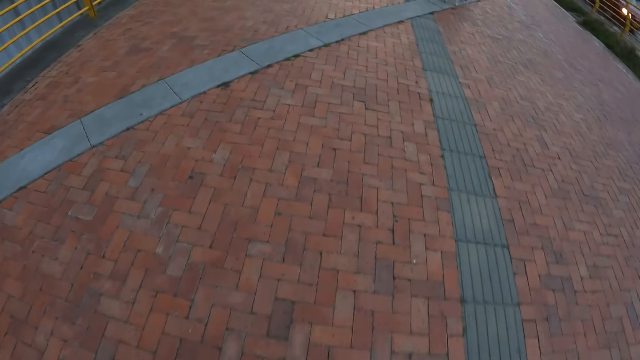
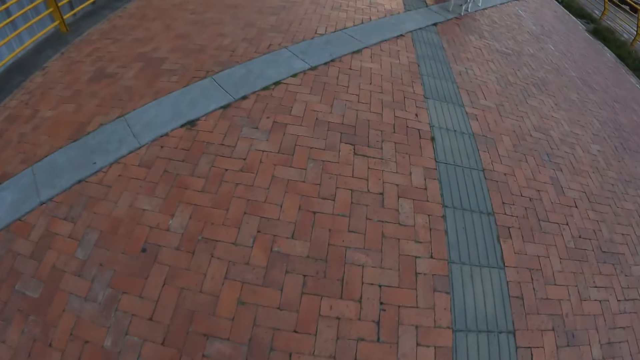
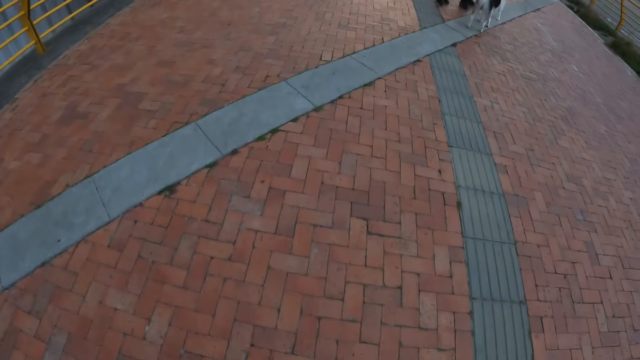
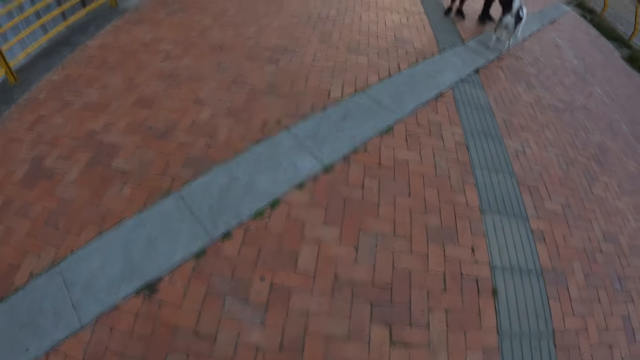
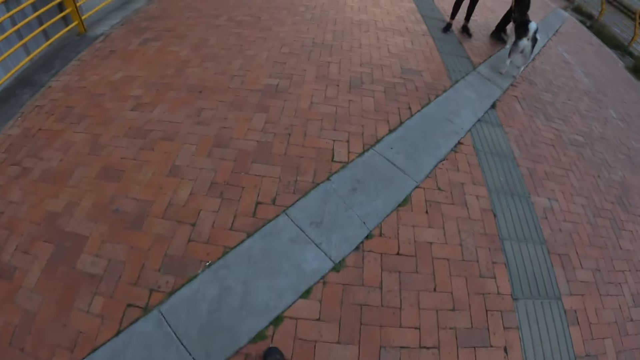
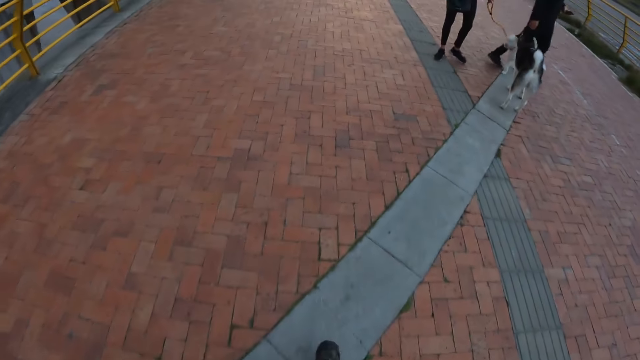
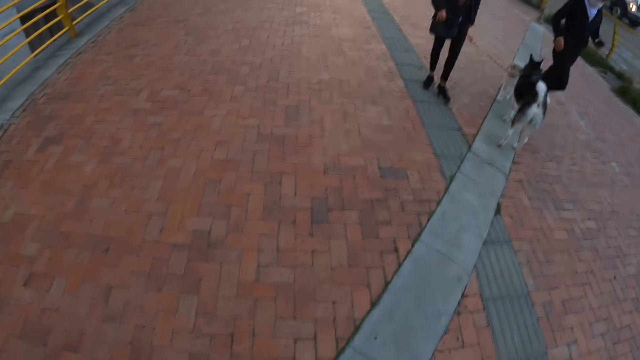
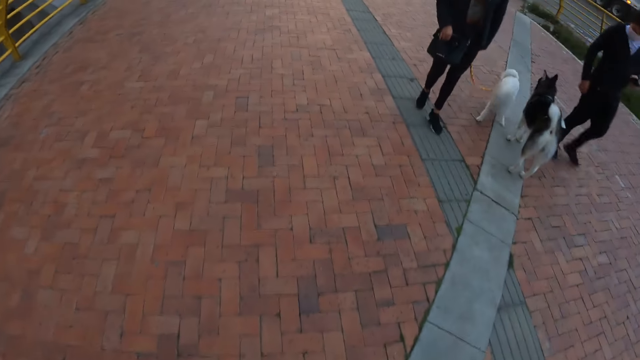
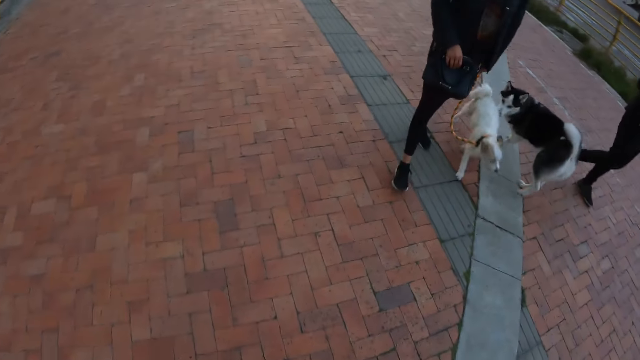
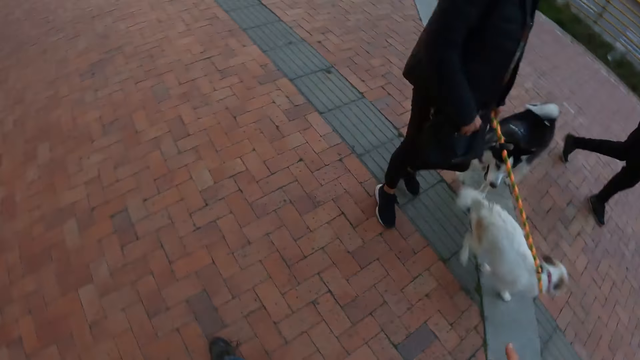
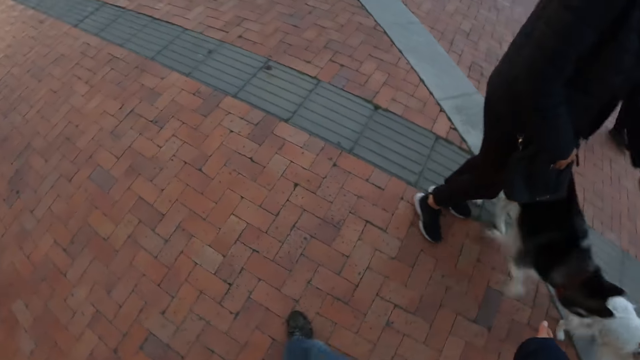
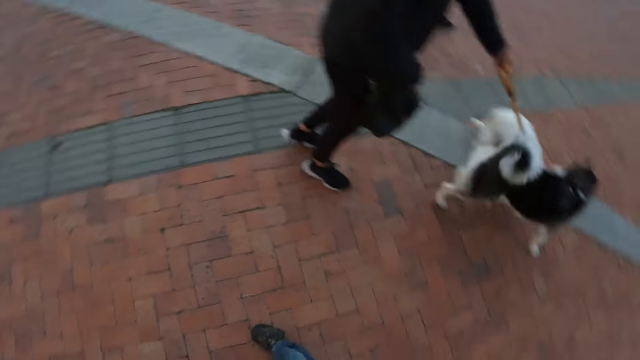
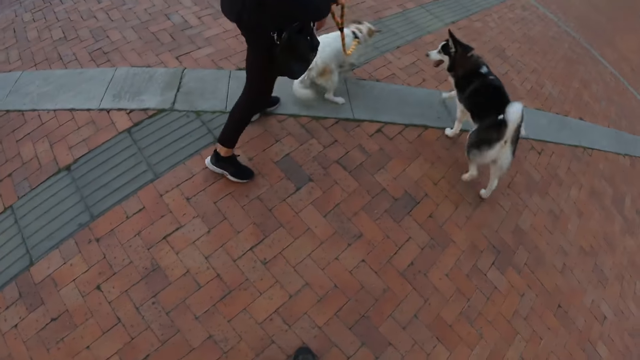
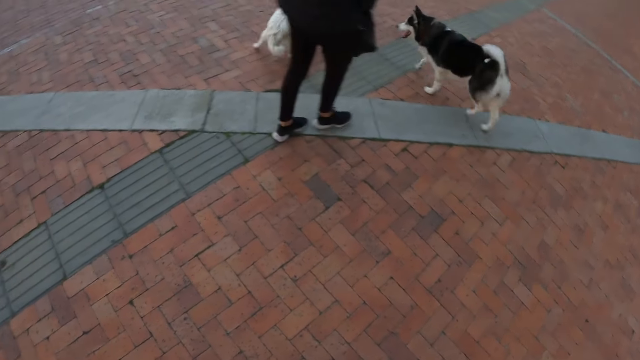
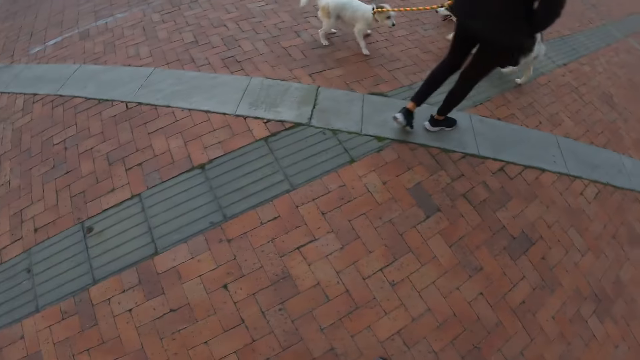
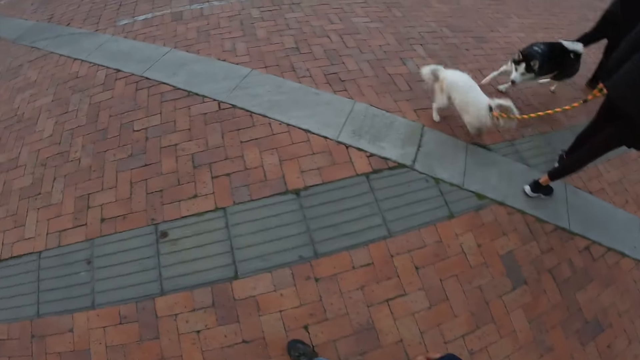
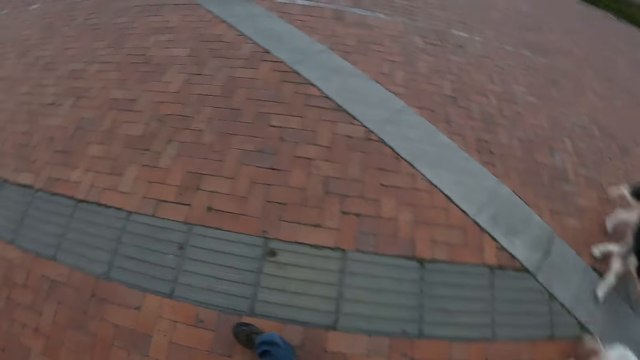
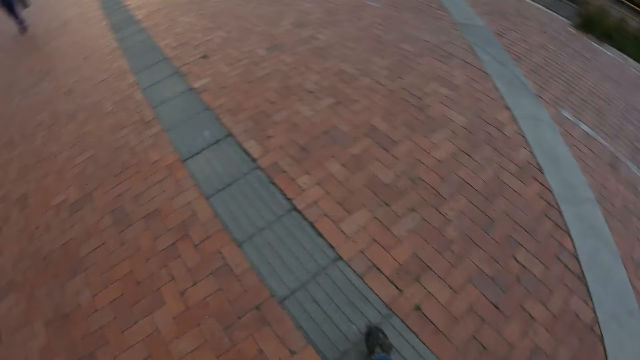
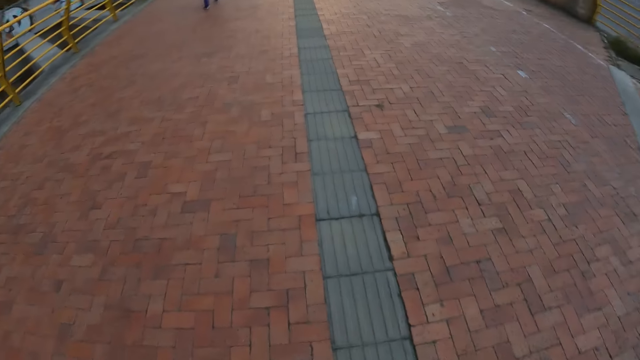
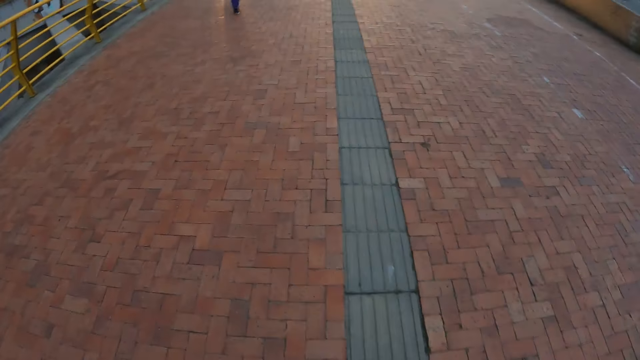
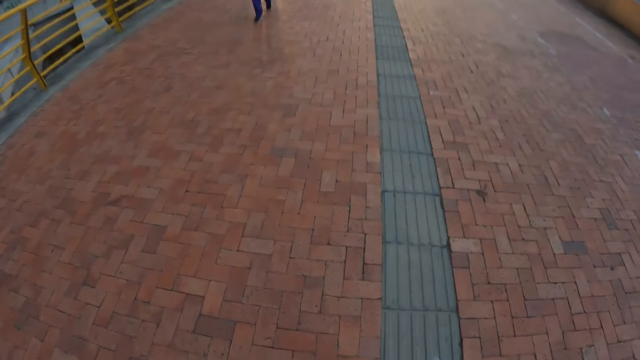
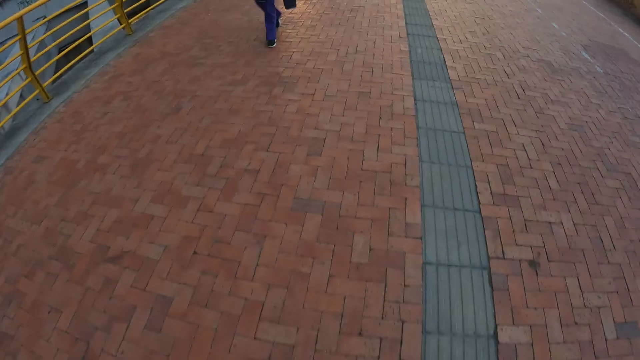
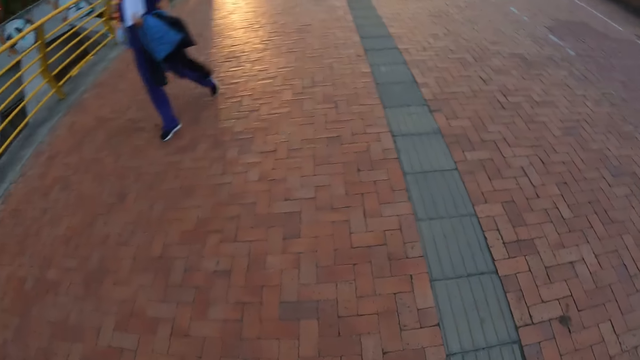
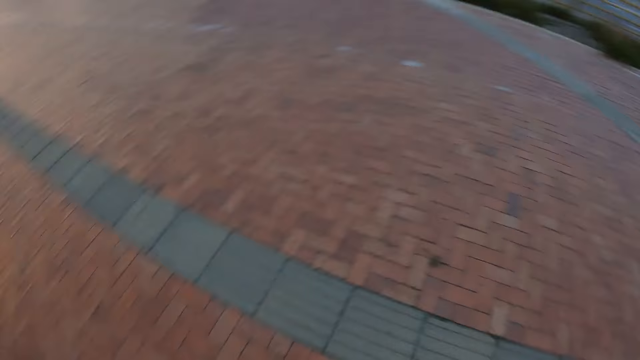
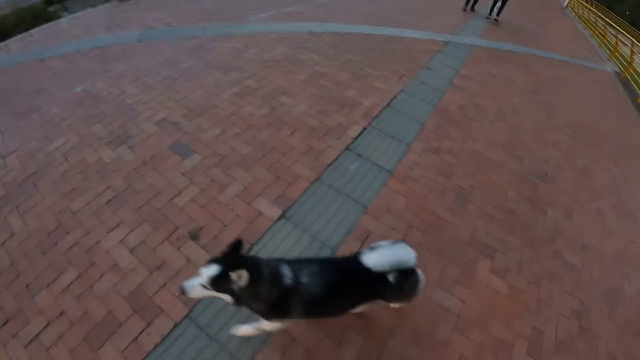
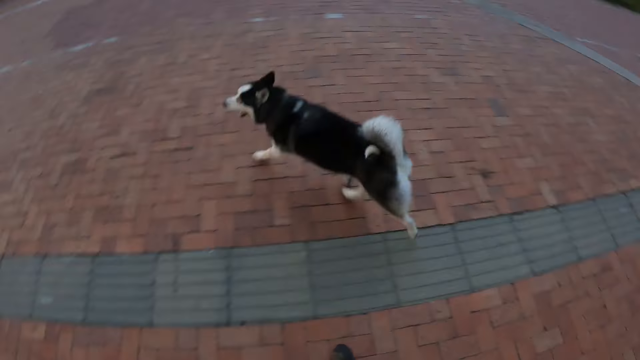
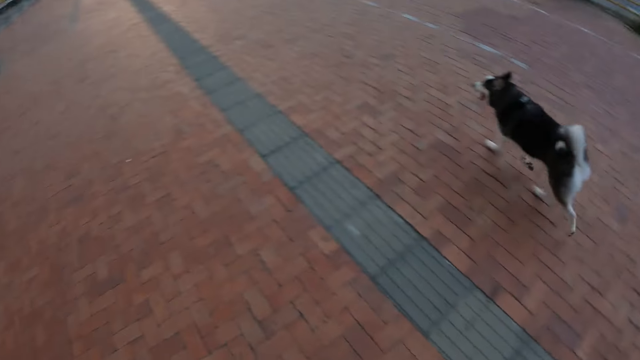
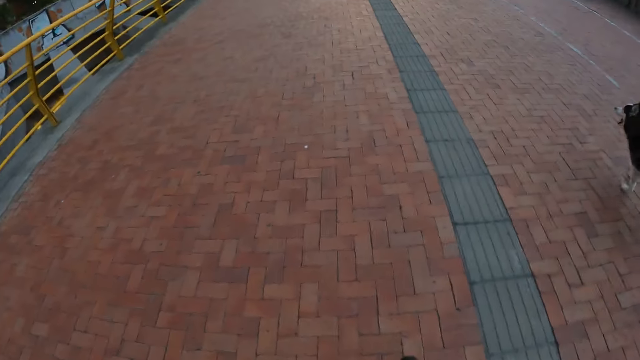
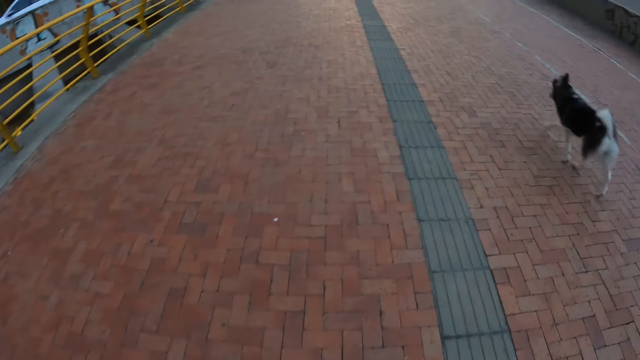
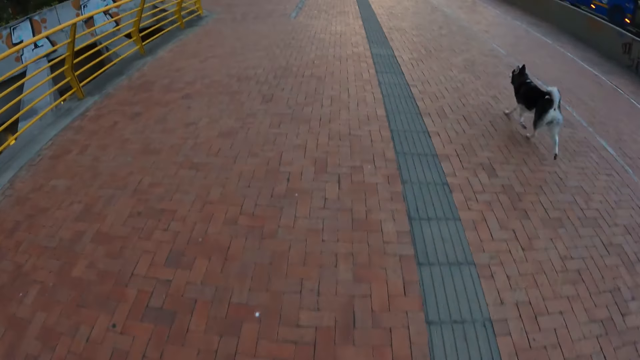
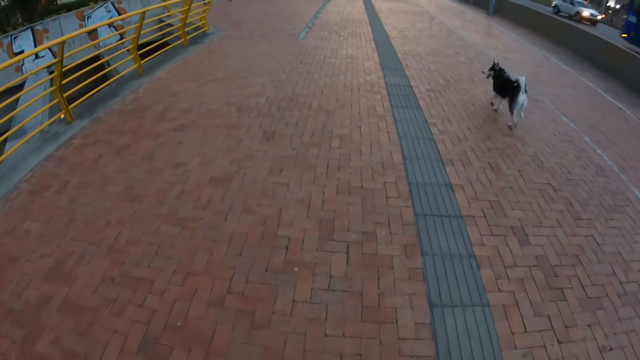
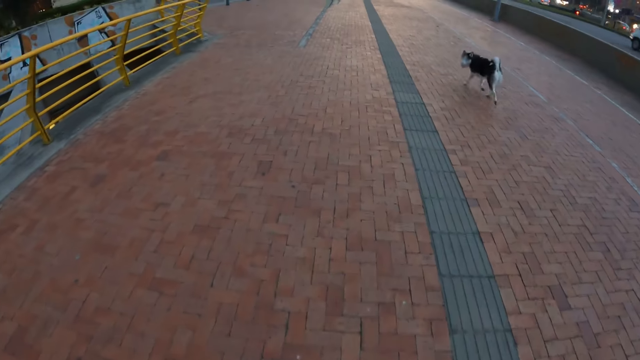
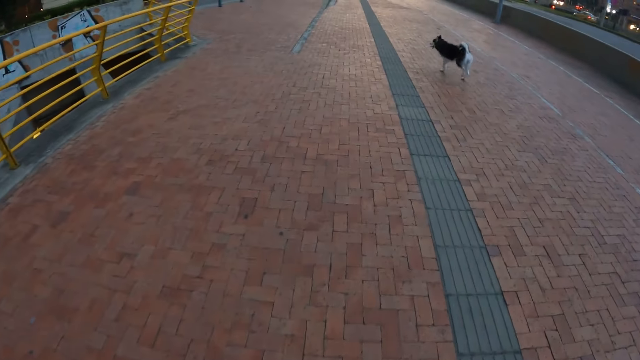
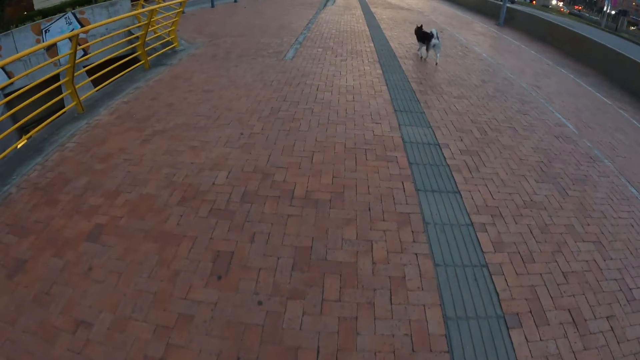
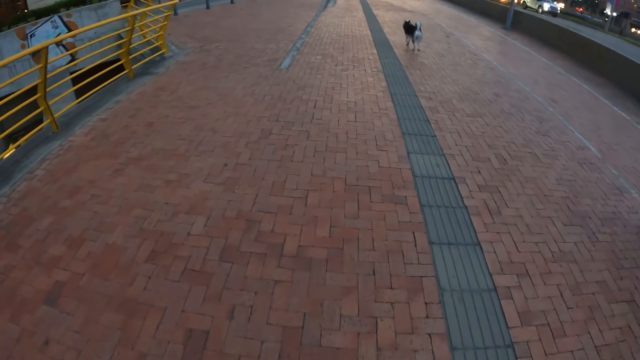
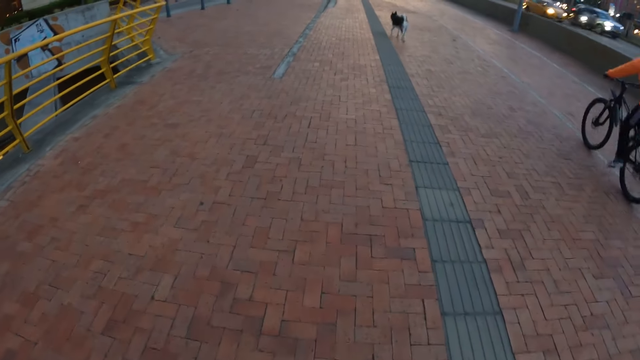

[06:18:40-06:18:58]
A man walks a dog with another man. Another dog plays with the dog. The camera wearer looks at a man. The man controls the dogs. The camera wearer walks on the sidewalk. They turn around and look at a dog. The other dog runs ahead of the camera wearer.

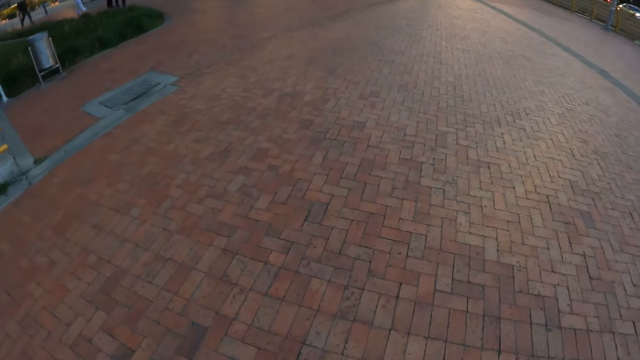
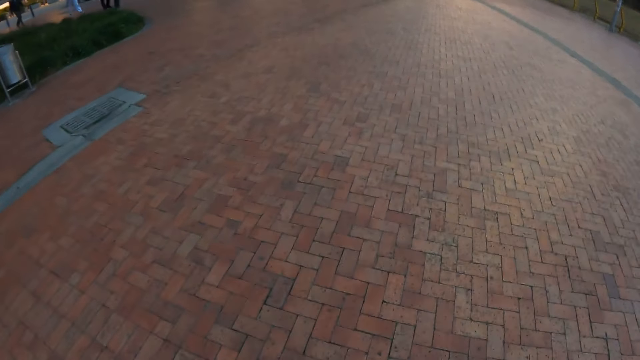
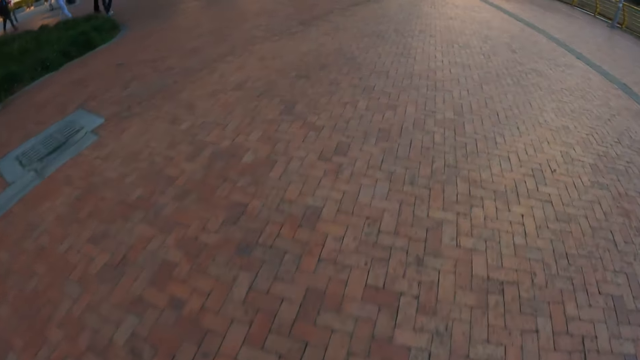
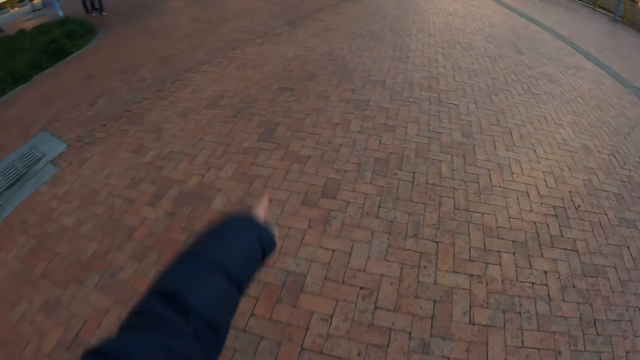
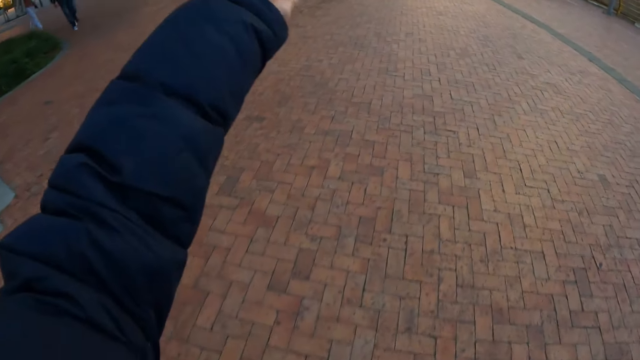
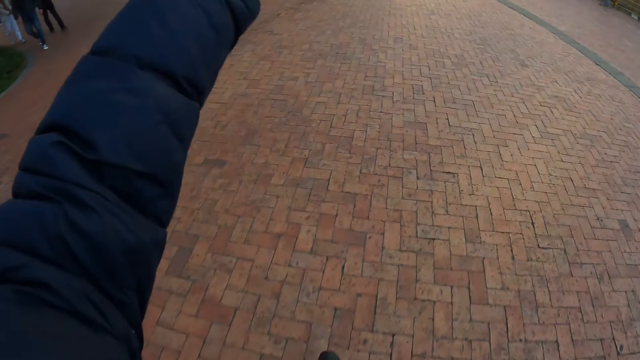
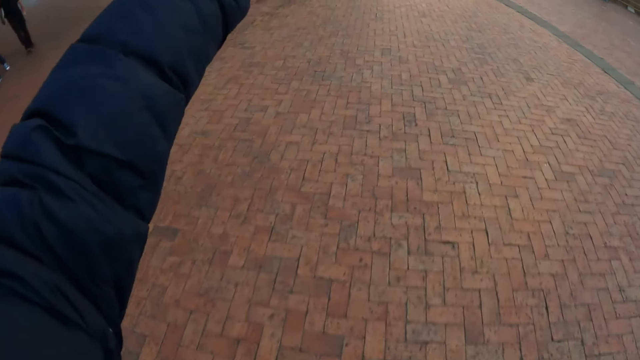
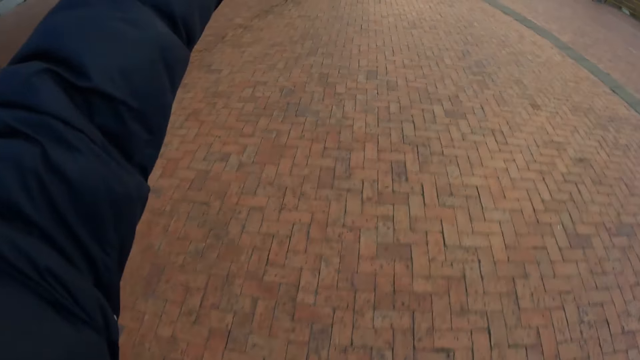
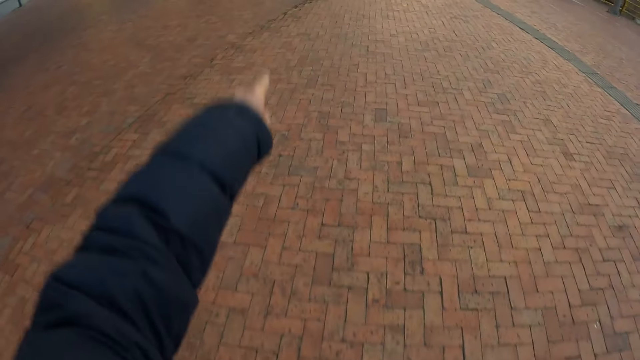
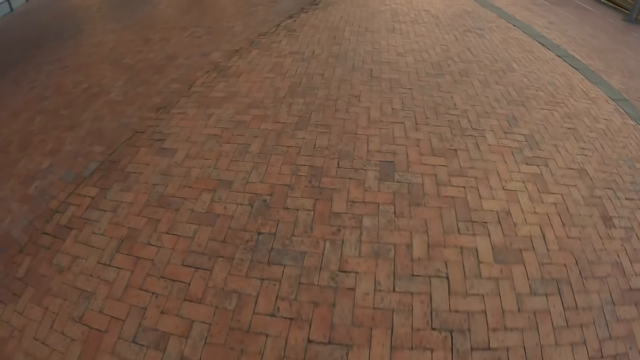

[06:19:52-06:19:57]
The camera wearer points his left hand towards the dog. He drops a hand.
